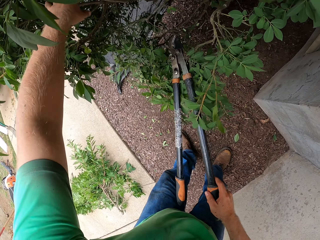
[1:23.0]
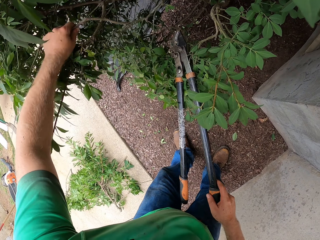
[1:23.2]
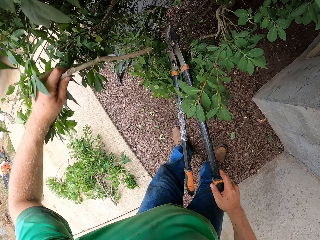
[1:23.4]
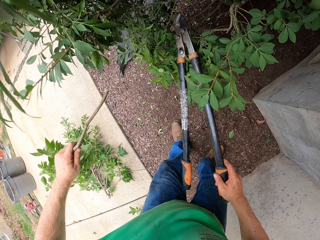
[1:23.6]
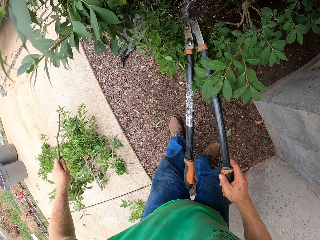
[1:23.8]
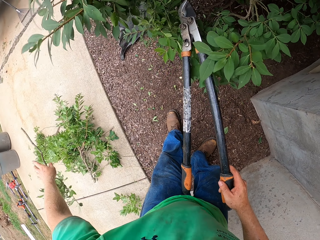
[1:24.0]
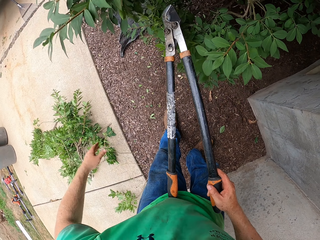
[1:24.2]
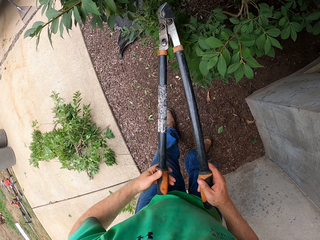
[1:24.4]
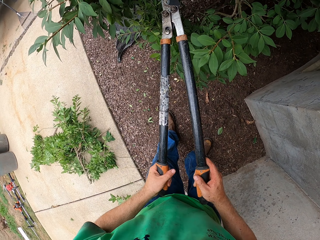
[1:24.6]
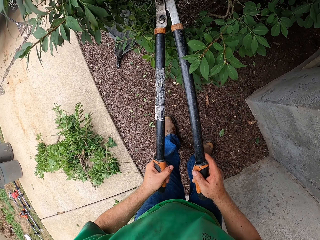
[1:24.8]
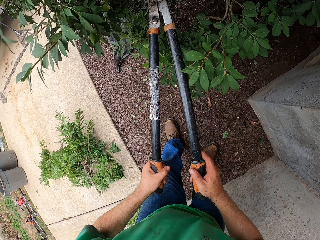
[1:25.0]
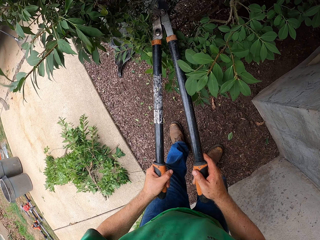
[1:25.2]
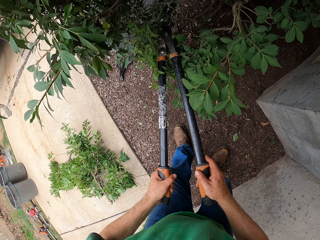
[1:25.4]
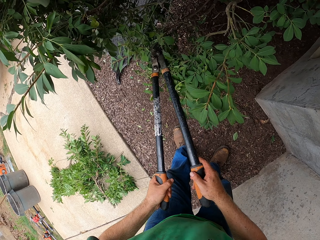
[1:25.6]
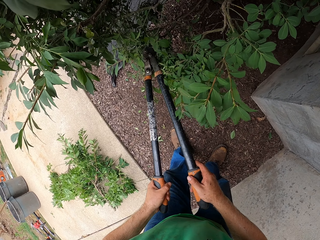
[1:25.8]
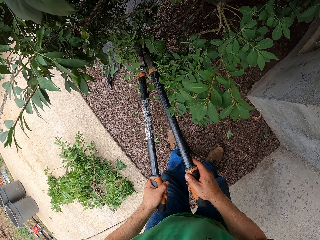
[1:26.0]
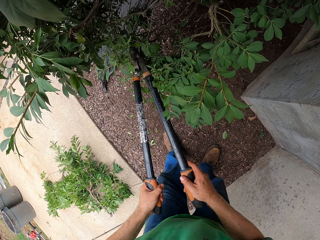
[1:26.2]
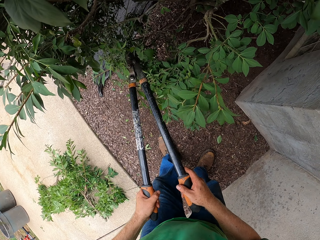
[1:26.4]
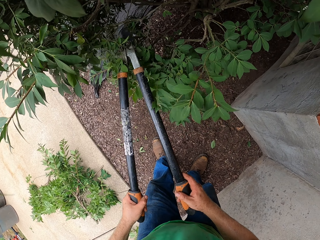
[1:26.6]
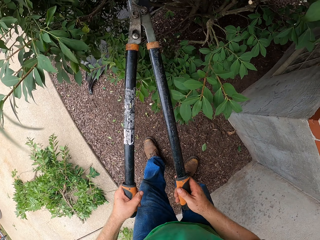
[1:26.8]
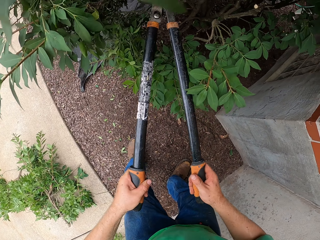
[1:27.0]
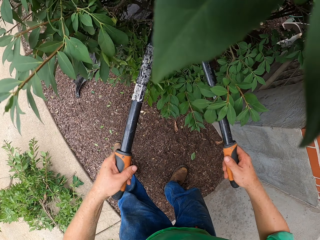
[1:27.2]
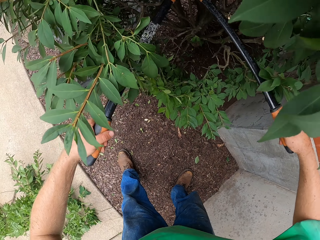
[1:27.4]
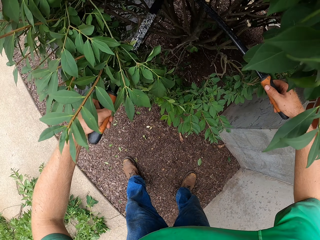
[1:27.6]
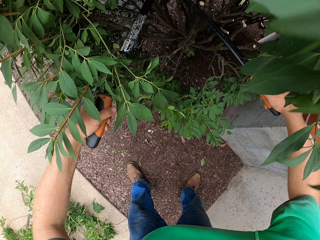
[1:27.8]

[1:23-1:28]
The camera wearer grabs the cut branch of the plant with his left hand. He throws the cut branches in his left hand on the pile of cut branches. He grabs the garden shear with both hands.

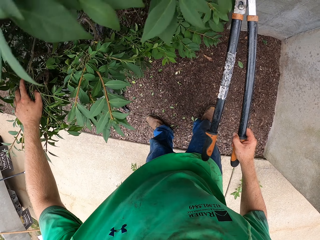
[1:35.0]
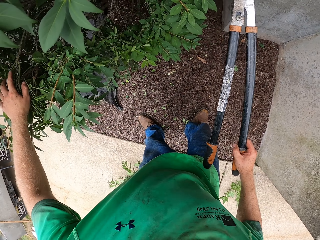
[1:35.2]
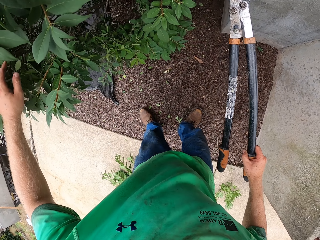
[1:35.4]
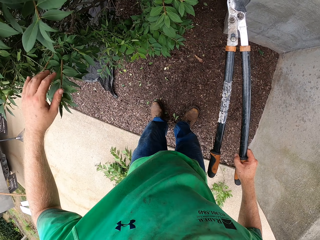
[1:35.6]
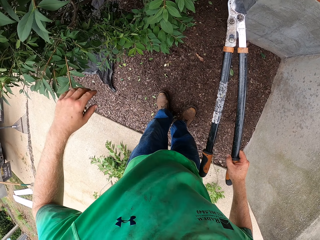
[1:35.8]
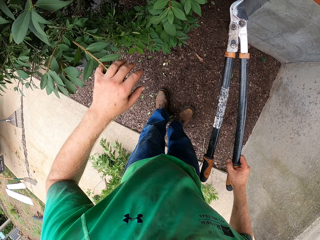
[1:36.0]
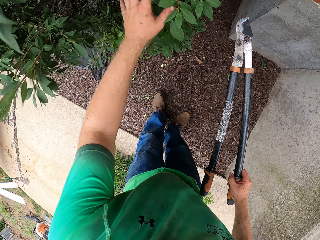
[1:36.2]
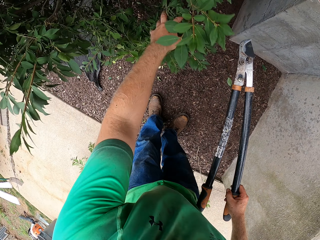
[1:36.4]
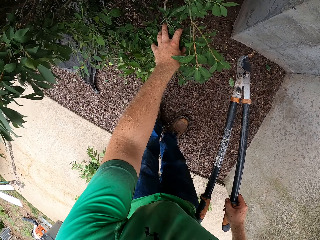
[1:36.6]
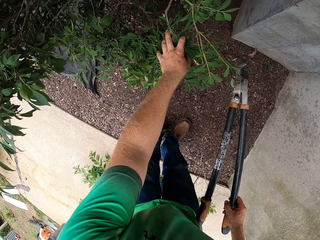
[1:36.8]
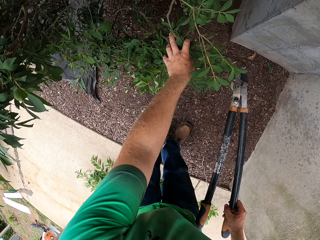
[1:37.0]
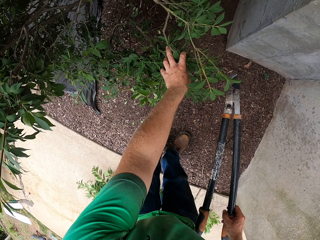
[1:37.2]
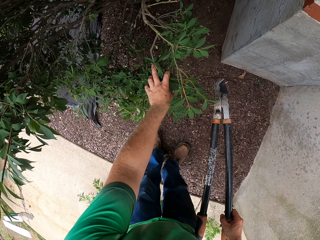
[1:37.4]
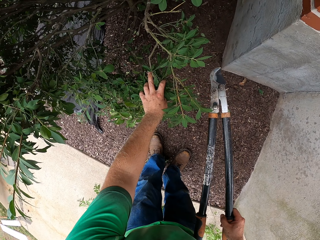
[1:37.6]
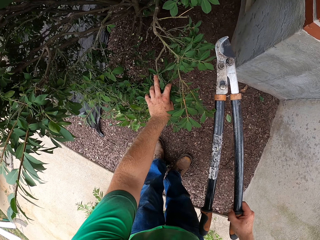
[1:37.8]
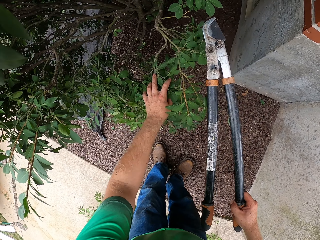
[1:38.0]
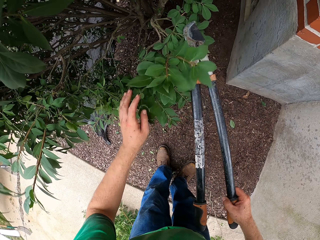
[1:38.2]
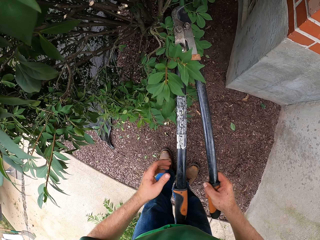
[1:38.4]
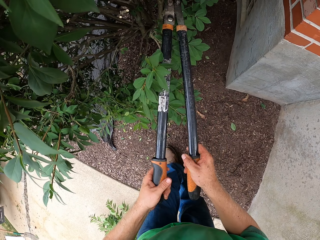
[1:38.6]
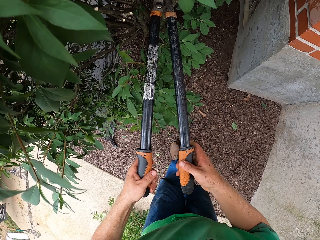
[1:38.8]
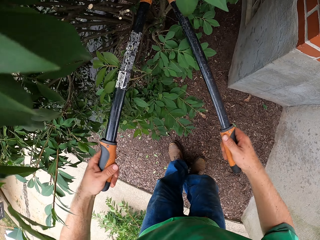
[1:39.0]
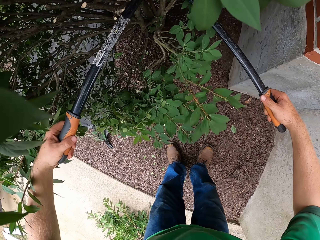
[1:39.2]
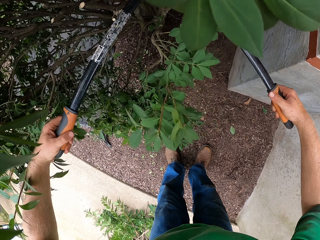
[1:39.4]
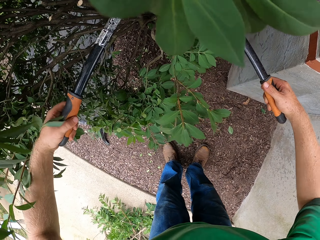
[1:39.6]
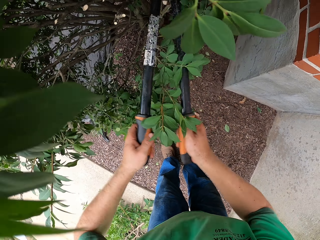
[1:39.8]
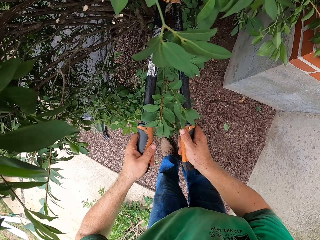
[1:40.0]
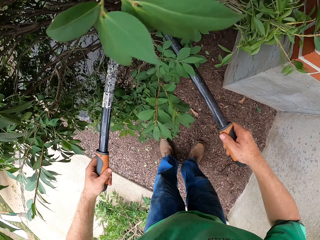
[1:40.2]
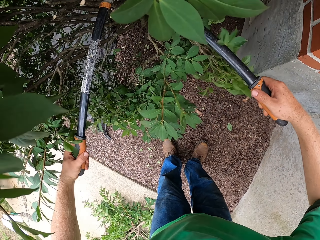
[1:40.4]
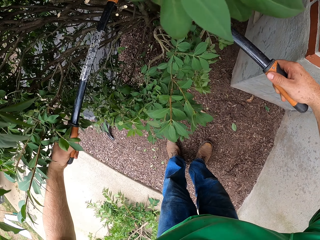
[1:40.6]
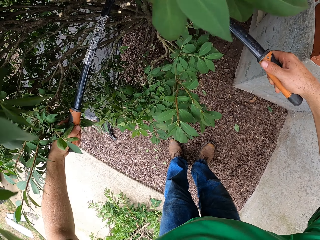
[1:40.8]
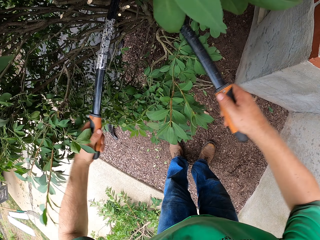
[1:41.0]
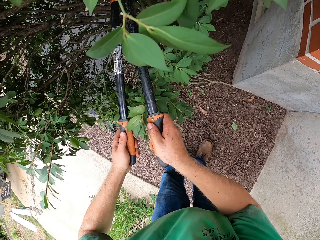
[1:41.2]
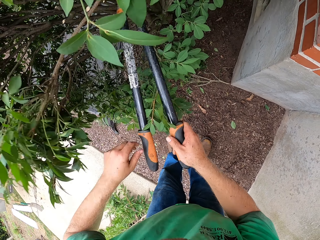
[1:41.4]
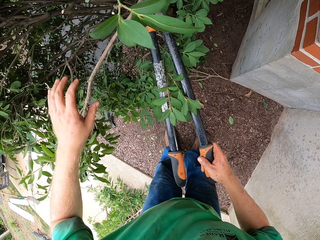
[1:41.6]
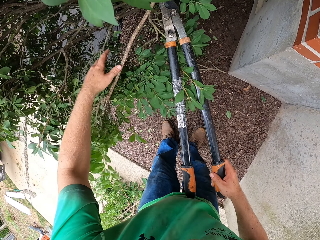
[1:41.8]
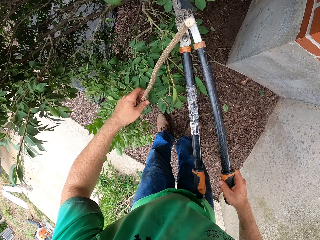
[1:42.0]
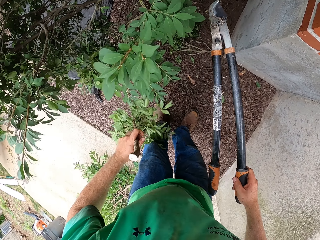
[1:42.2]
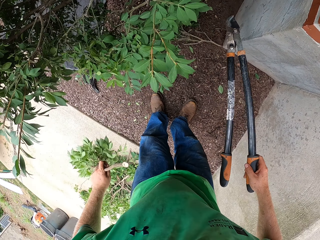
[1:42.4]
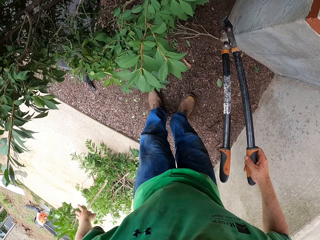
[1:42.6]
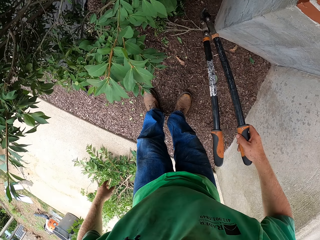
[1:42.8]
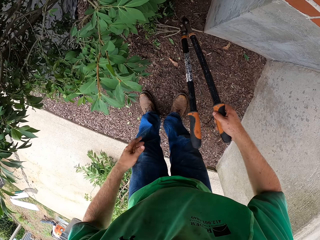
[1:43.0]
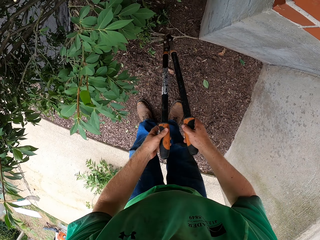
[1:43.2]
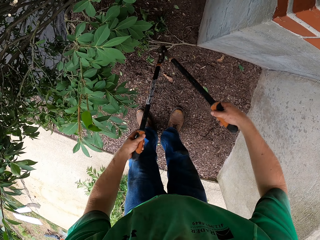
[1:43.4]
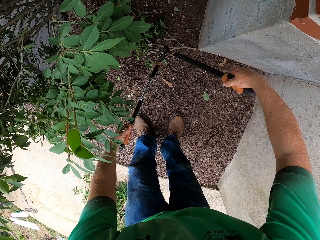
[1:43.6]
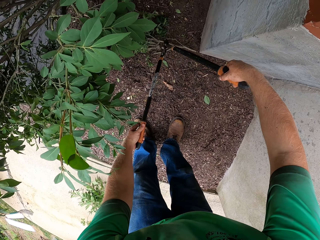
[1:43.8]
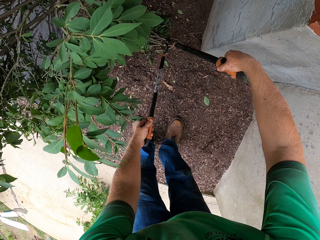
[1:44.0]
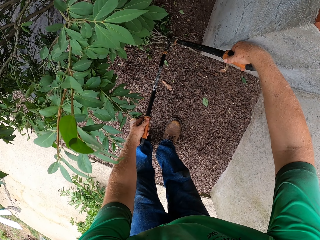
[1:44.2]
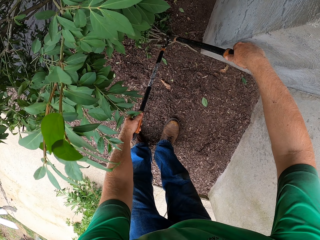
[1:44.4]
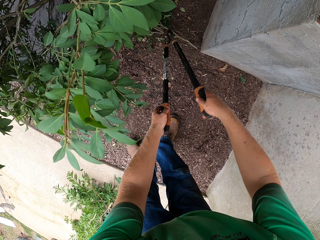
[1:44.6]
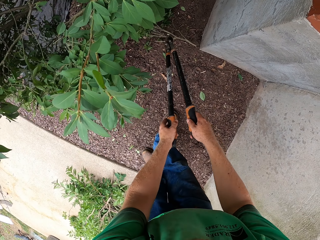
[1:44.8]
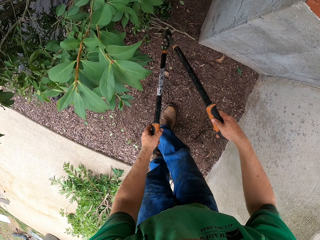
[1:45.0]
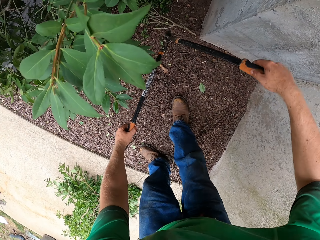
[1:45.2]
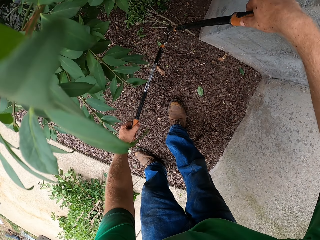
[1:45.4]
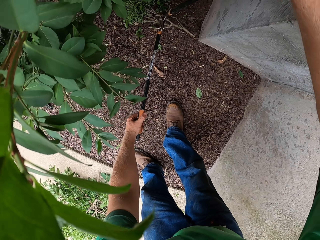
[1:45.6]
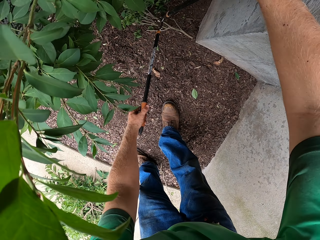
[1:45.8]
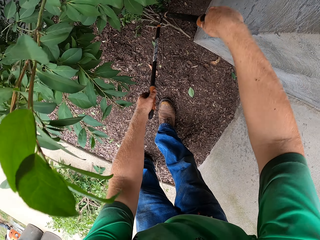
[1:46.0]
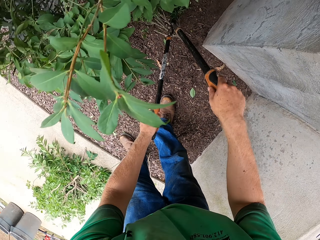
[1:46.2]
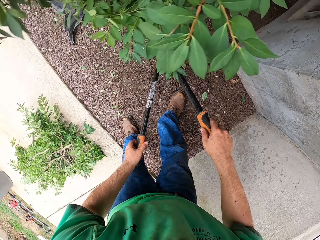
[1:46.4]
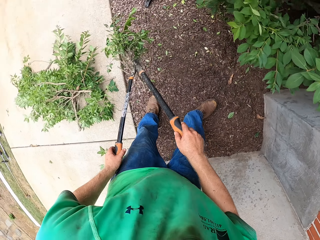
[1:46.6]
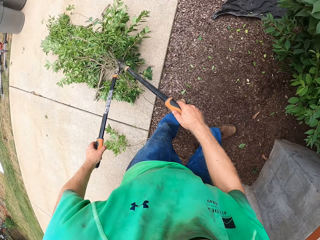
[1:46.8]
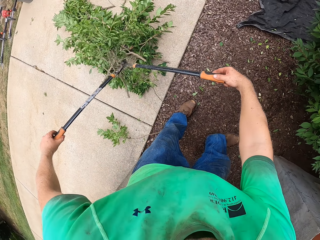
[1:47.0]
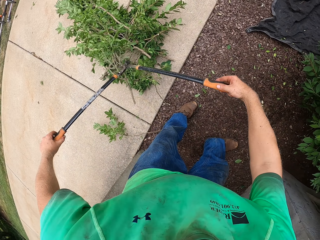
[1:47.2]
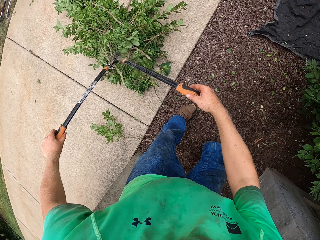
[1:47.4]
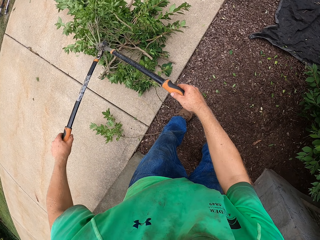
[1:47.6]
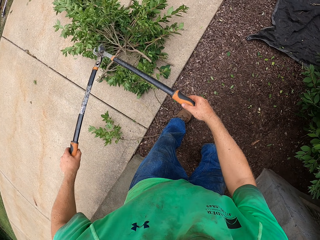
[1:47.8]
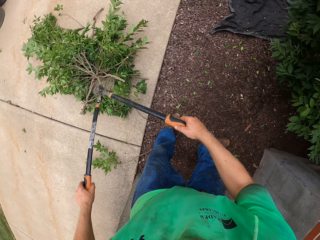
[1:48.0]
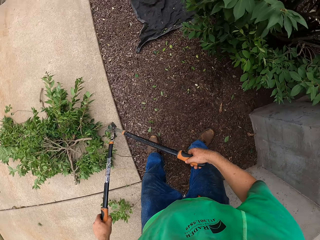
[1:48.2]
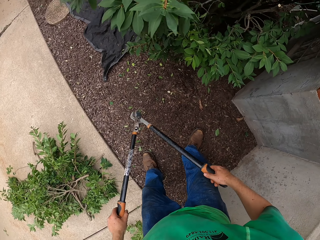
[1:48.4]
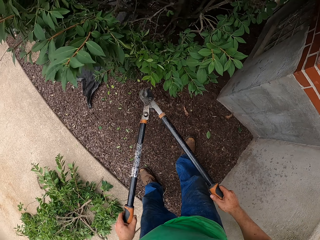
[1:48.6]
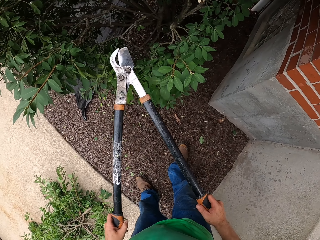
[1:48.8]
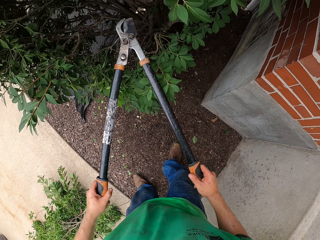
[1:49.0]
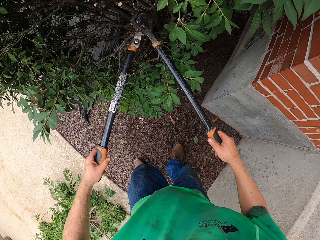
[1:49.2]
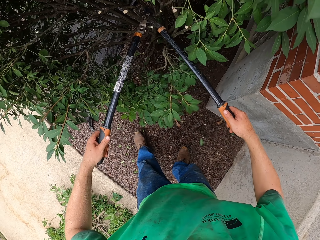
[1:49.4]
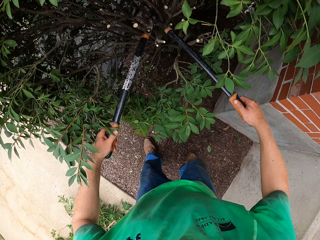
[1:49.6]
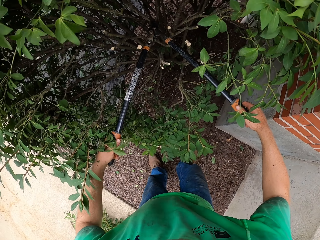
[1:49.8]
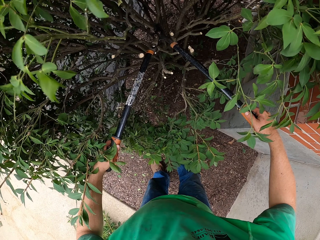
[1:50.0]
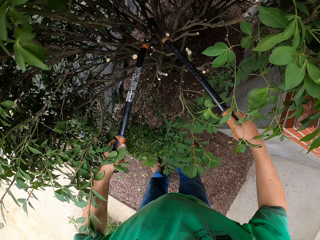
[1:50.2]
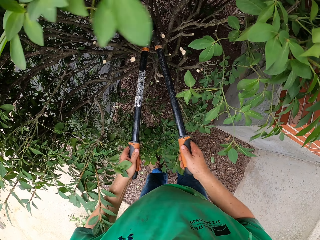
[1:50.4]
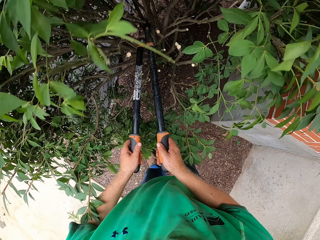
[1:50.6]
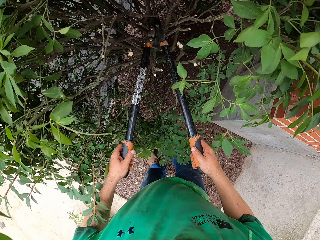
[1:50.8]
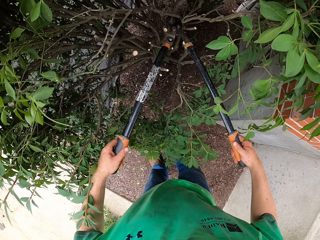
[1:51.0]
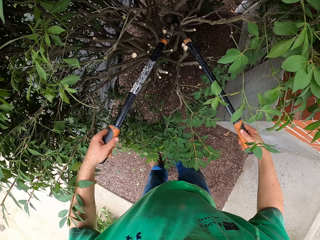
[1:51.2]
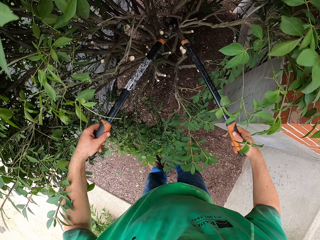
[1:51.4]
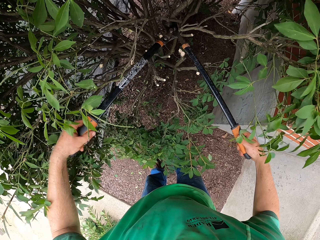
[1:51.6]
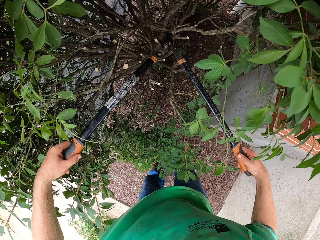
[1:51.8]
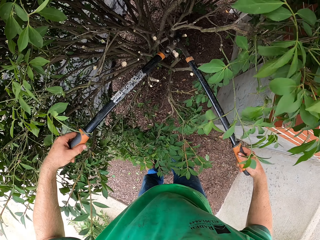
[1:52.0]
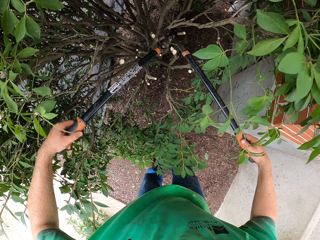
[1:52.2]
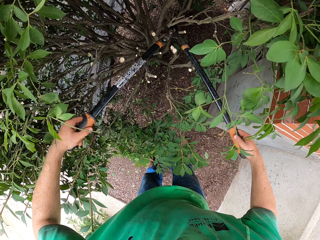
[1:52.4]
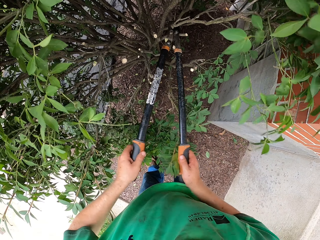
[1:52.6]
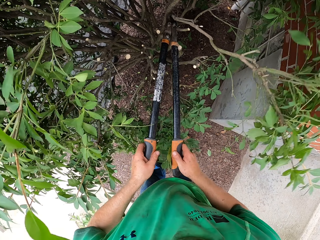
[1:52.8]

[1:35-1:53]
The camera wearer touches some branches on the tree with his right hand. He grabs the garden shear with both hands. He cuts some branches of the plant with the garden shear in both hands. He grabs the cut branch of the plant with his left hand. He throws the cut branches in his left hand on the pile of cut branches. He grabs the garden shear with both hands. He picks the cut branch from the ground with the garden shear in both hands. He drops the cut branch in the garden shear on the pile of cut branches. He cuts a branch of the plant with the garden shear in both hands. He cuts a branch of the plant again.
